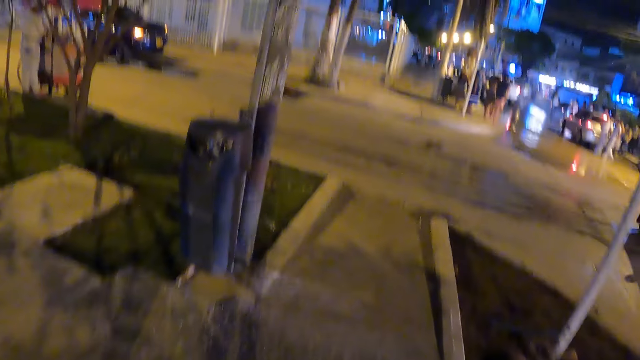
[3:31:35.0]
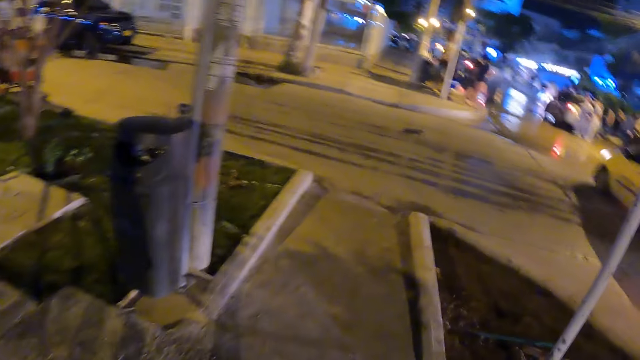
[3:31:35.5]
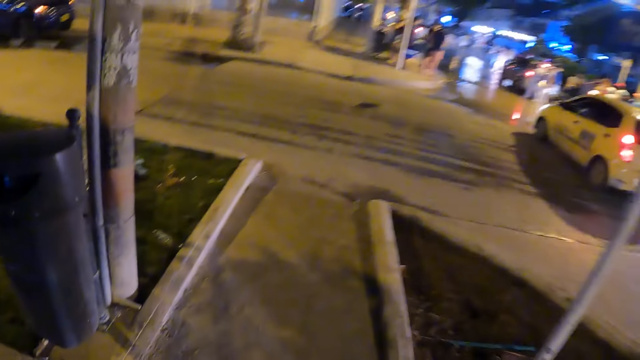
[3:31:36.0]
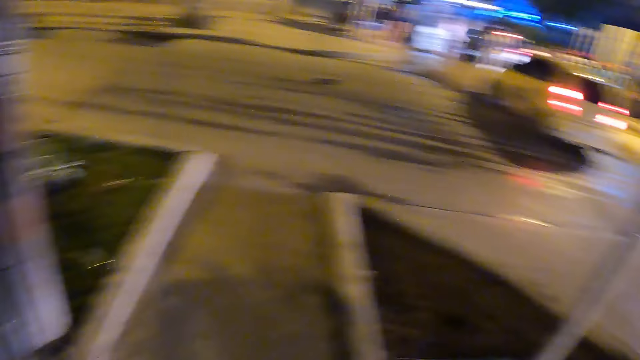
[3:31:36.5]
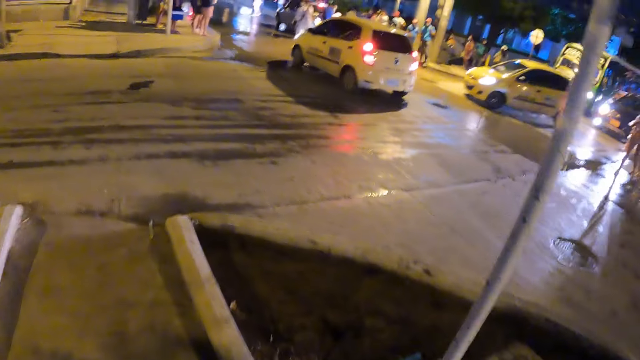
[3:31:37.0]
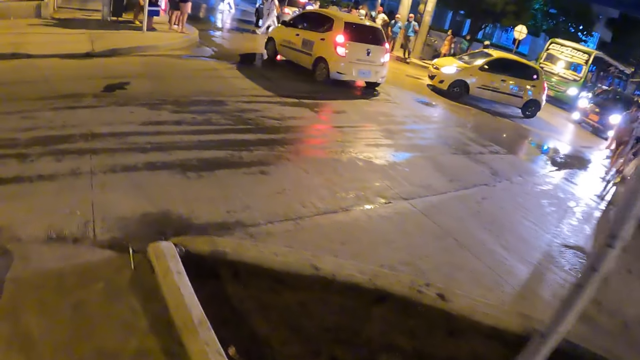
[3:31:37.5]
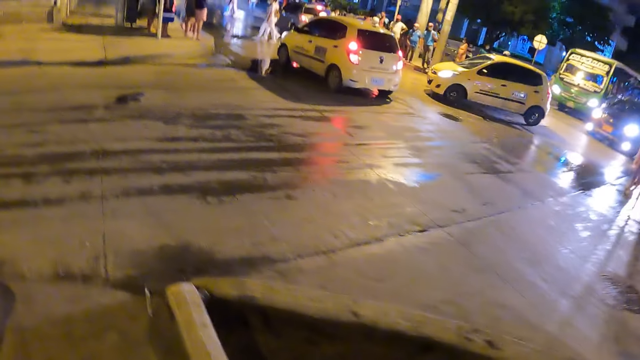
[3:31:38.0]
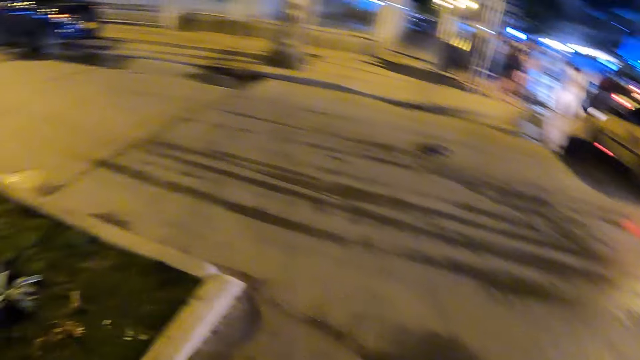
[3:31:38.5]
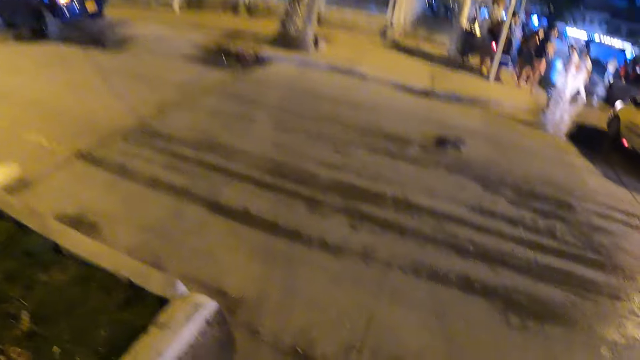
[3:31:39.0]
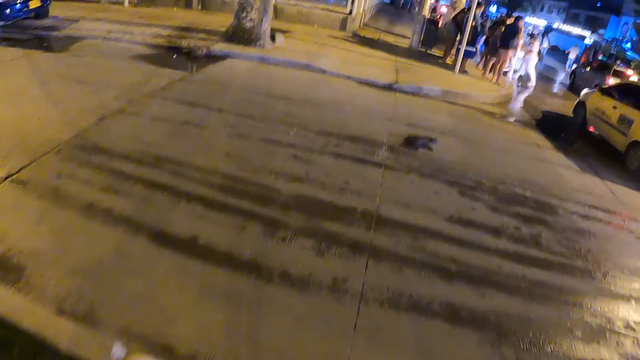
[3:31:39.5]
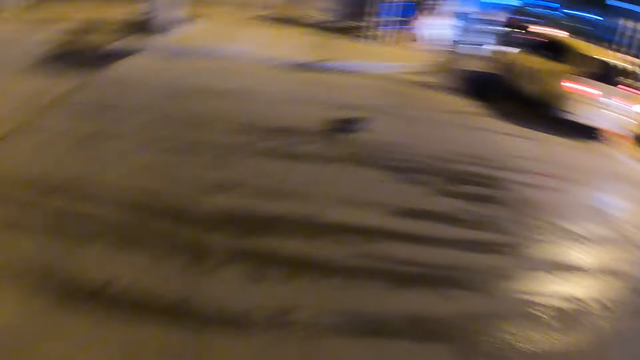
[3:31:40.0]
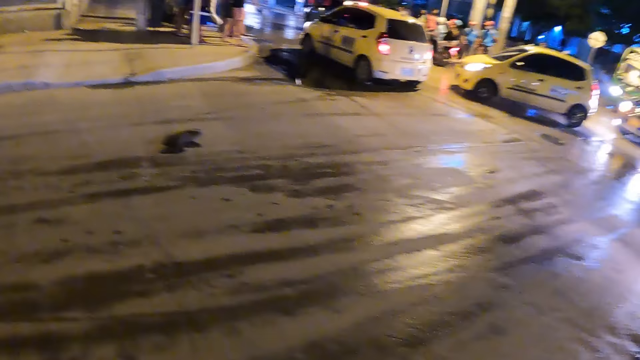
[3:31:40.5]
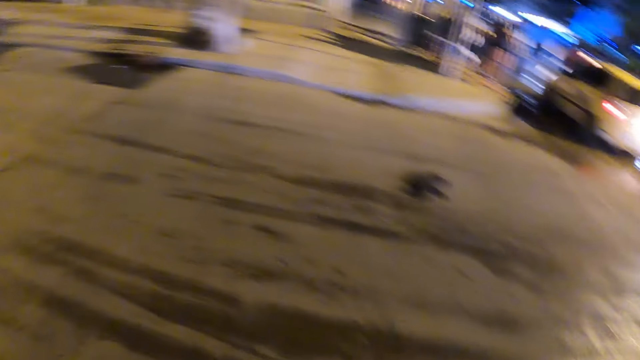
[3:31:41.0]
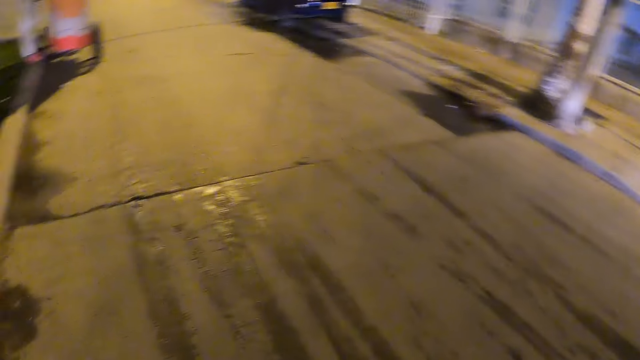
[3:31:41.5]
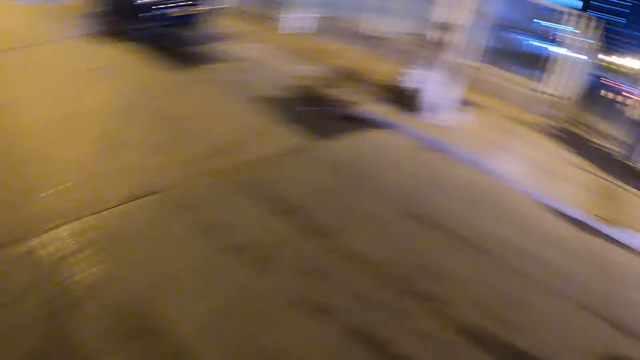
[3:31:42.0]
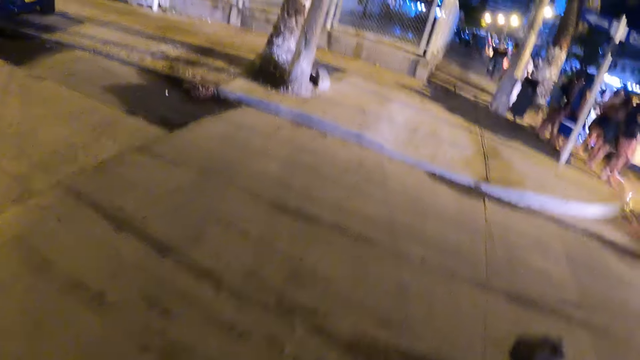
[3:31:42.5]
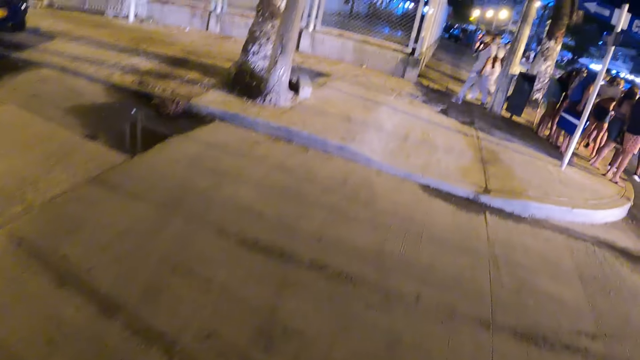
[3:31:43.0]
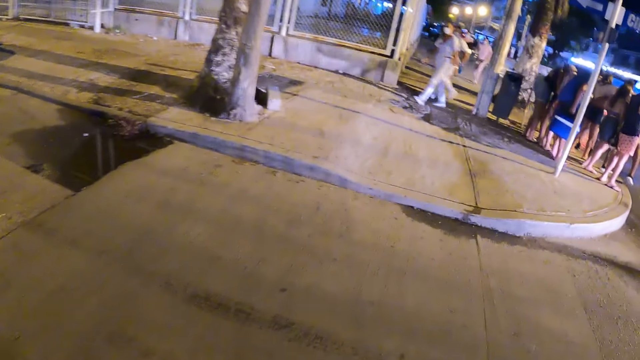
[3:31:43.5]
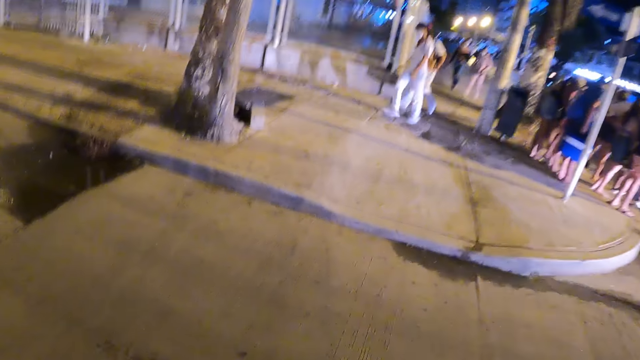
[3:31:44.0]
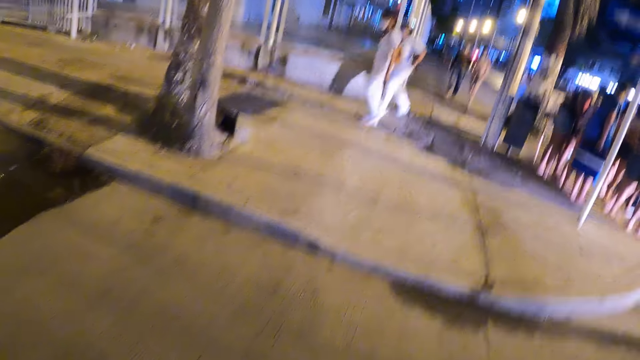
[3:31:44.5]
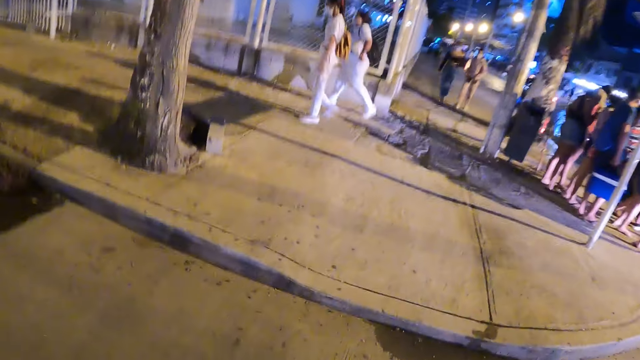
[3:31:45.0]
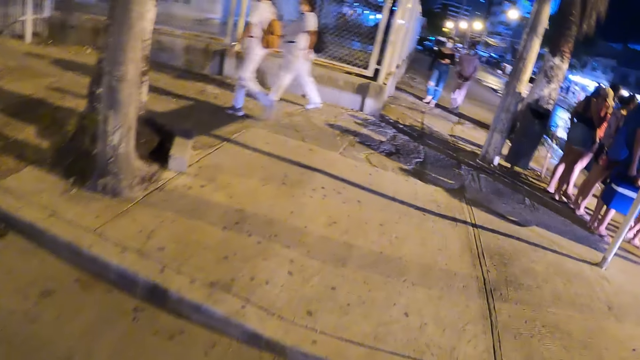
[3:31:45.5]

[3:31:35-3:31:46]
The camera wearer walks on the pavement and looks at the cars on the road. They look around. They cross the road.

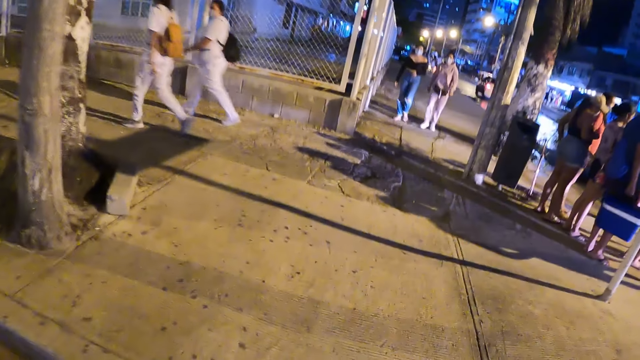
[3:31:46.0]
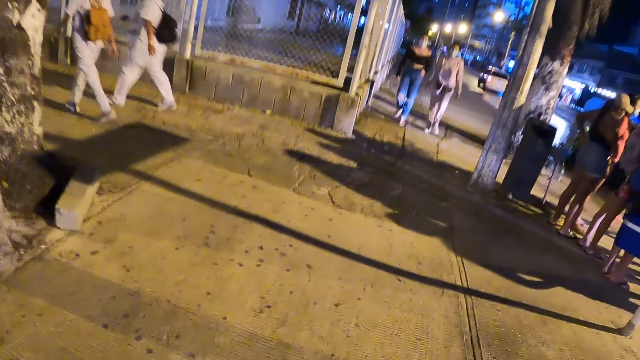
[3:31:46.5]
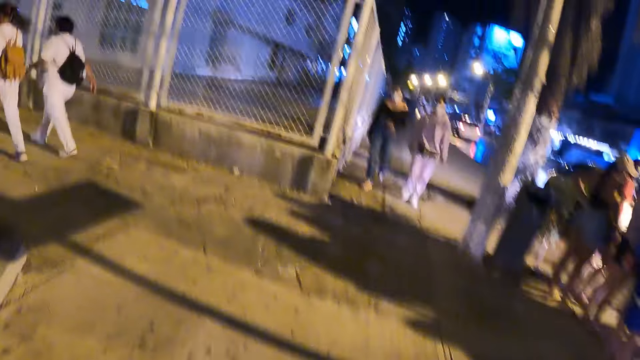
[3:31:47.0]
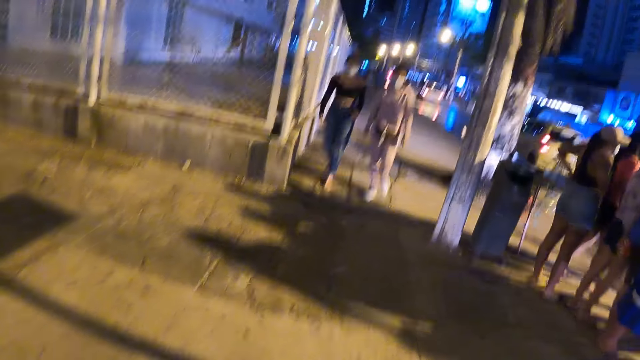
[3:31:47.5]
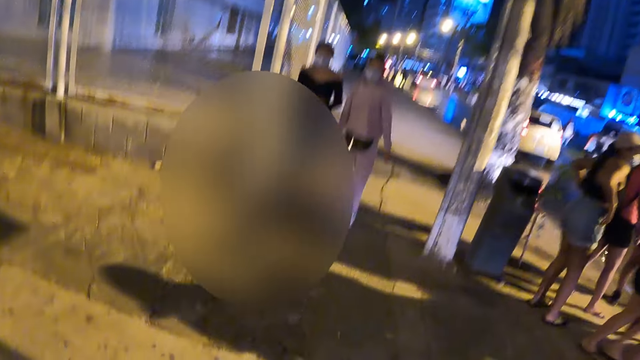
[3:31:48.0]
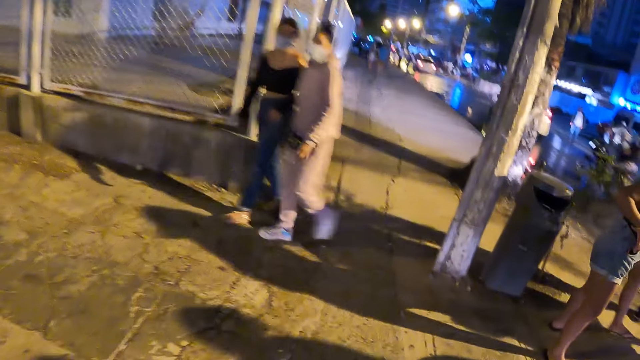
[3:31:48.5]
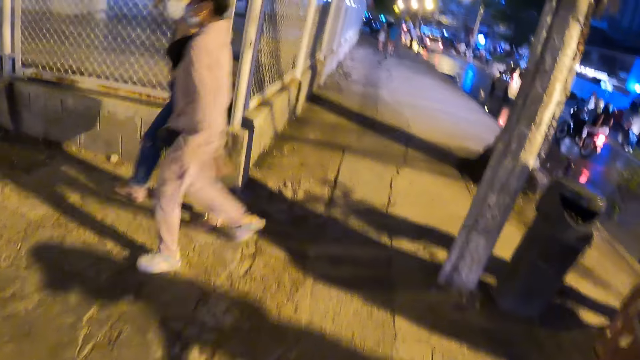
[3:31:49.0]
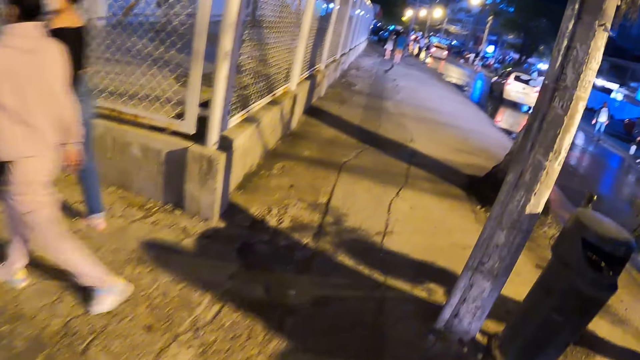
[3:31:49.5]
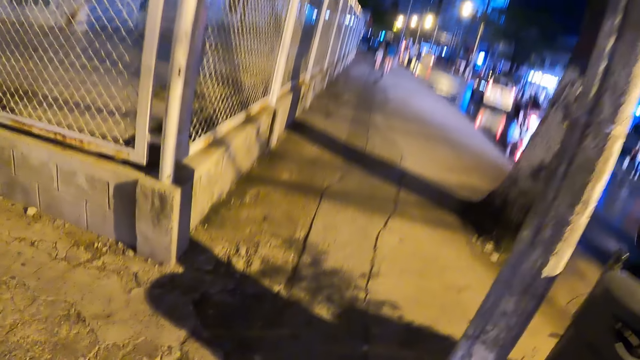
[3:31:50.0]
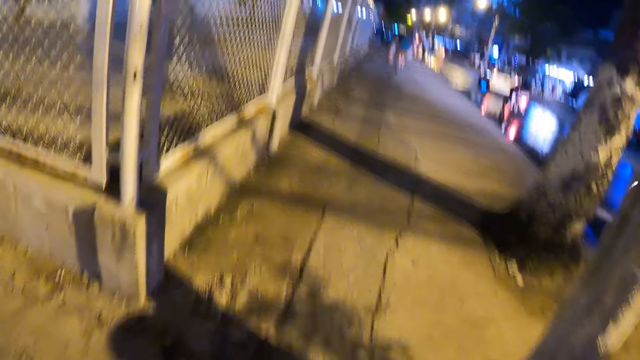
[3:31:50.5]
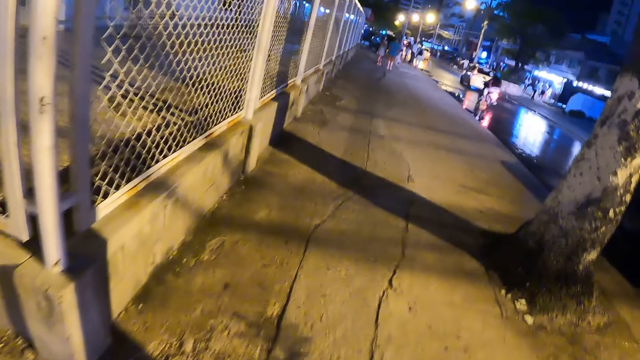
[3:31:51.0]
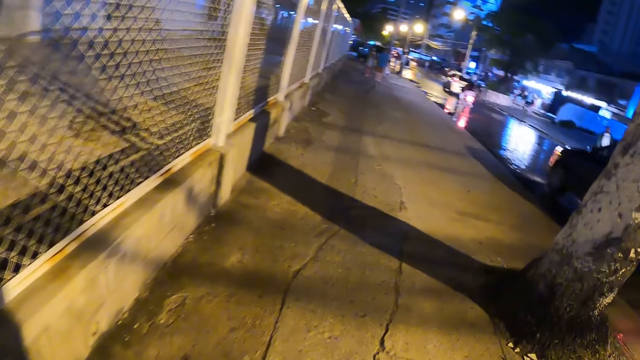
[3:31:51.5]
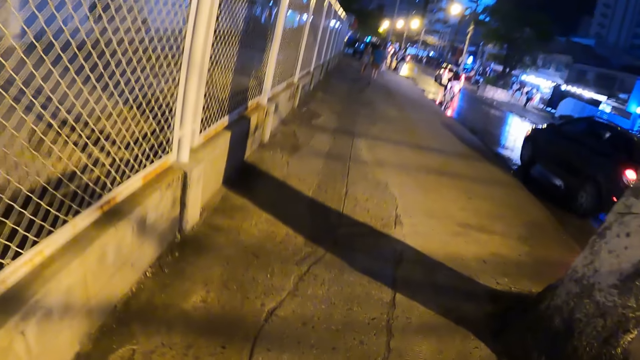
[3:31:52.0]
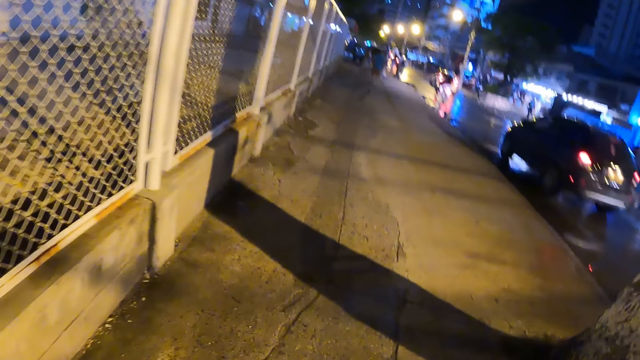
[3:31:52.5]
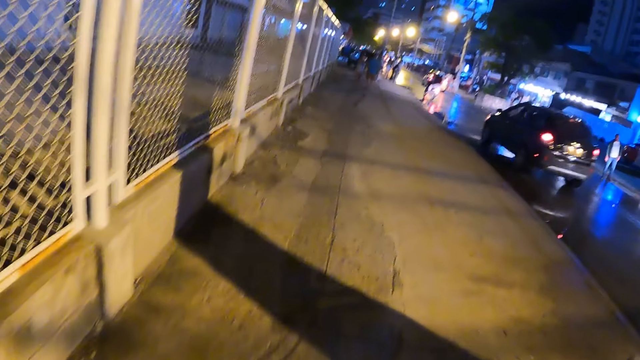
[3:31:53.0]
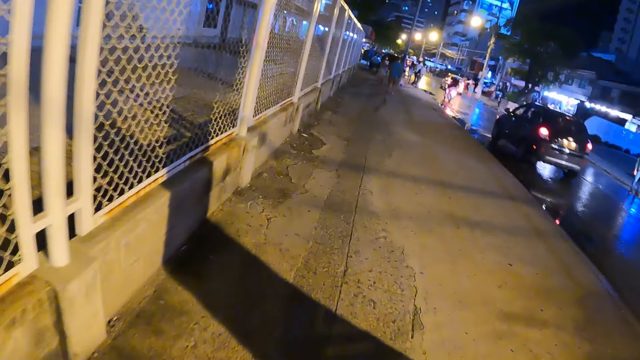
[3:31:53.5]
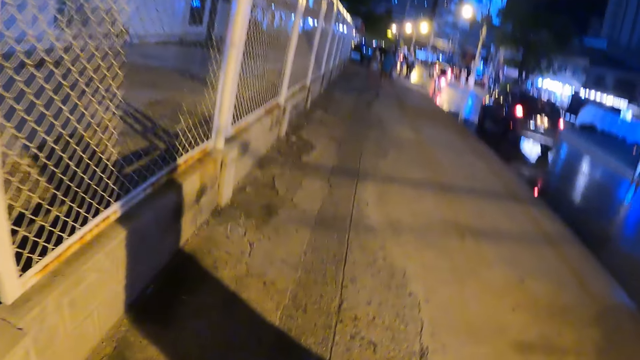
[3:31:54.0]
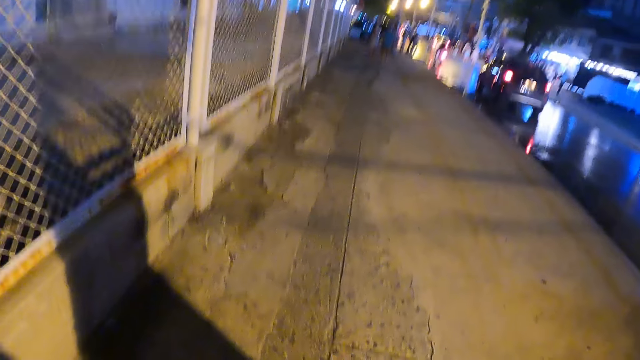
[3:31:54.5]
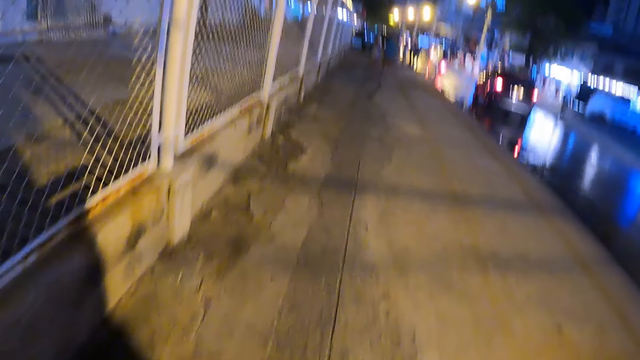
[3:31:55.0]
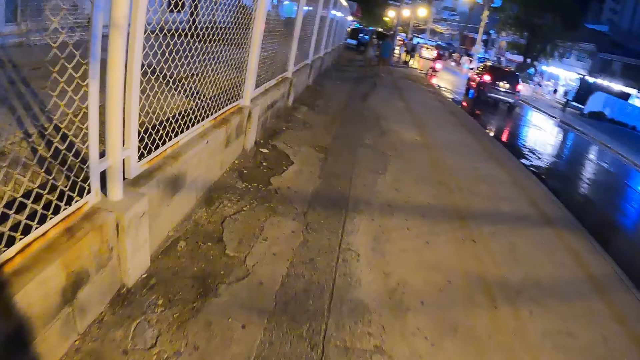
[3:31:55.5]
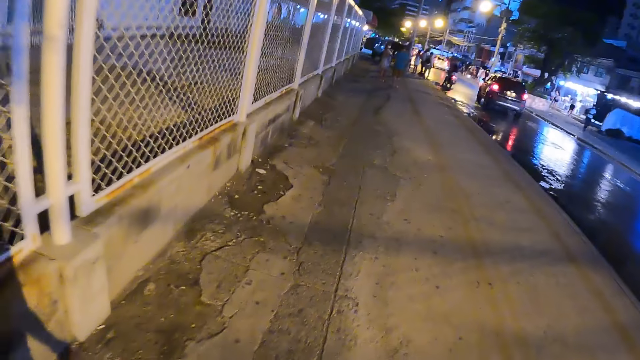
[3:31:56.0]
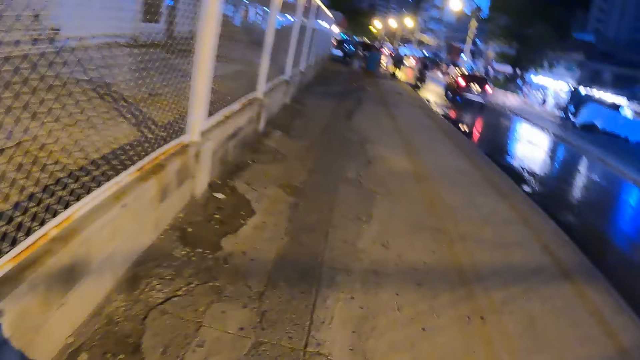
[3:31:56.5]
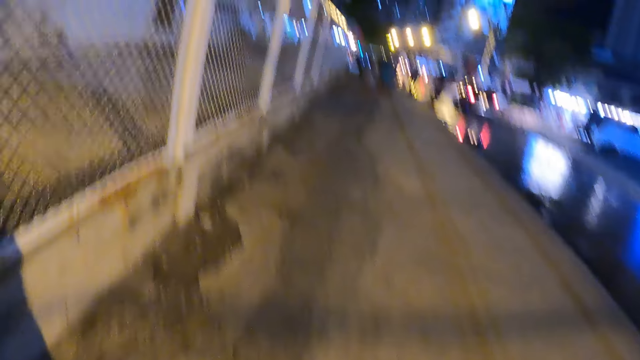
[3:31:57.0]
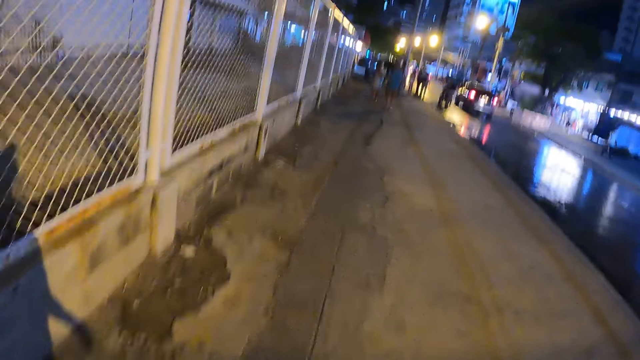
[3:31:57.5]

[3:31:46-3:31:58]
The camera wearer looks at two women walking. They walk on a pedestrian walkway.
